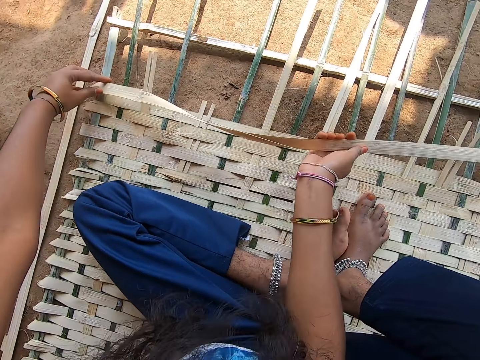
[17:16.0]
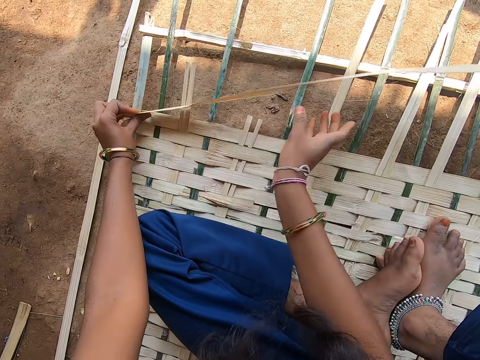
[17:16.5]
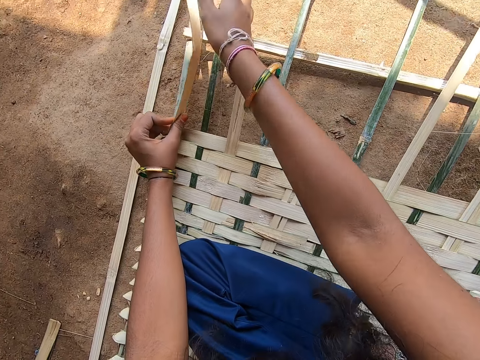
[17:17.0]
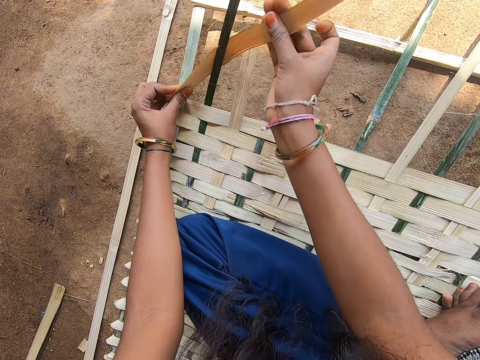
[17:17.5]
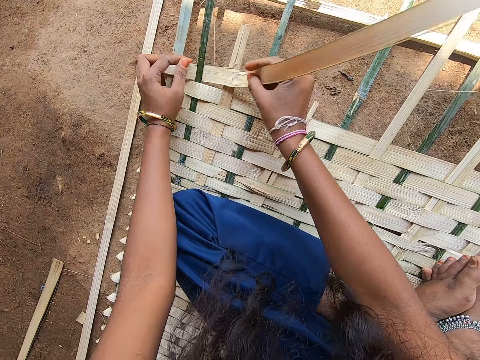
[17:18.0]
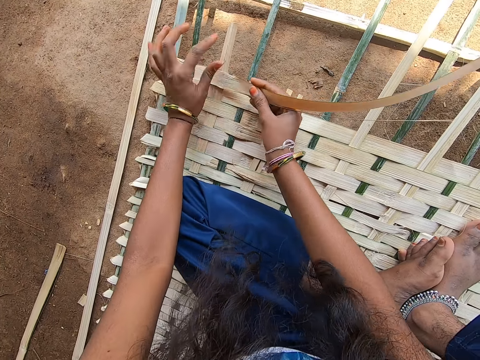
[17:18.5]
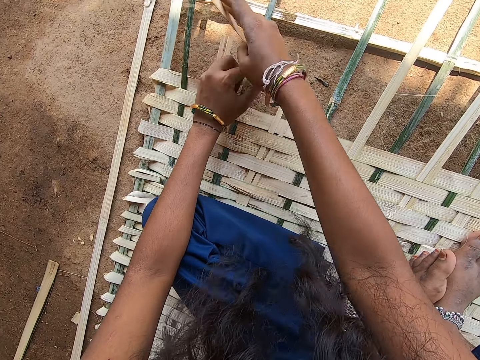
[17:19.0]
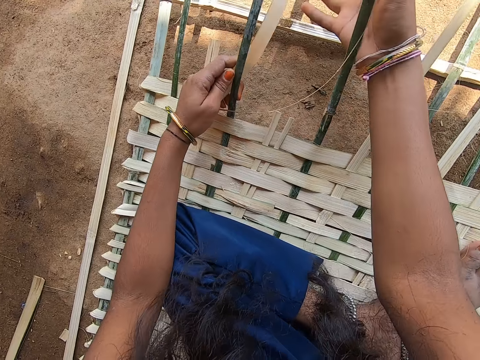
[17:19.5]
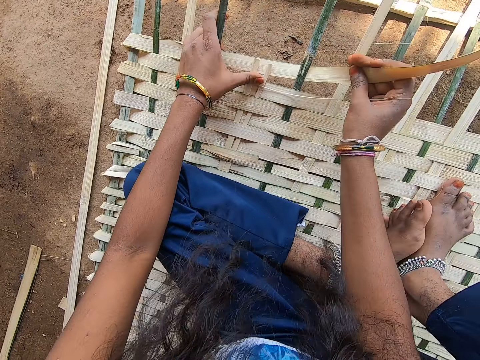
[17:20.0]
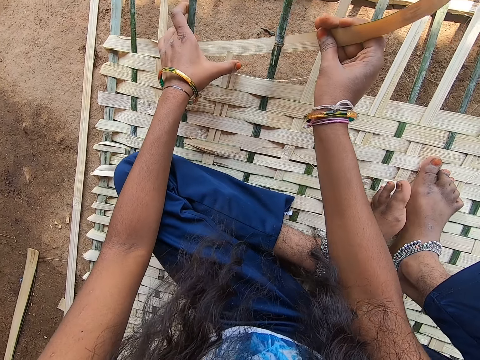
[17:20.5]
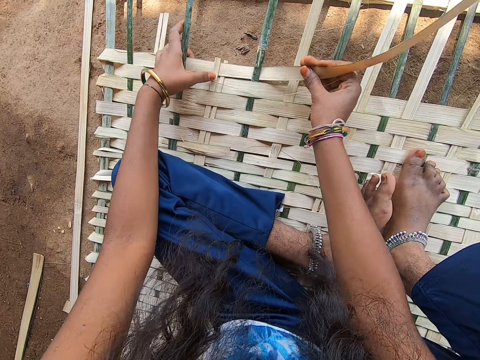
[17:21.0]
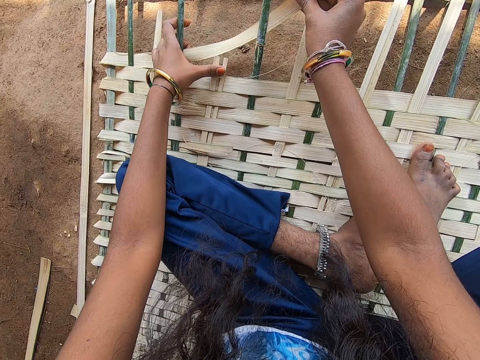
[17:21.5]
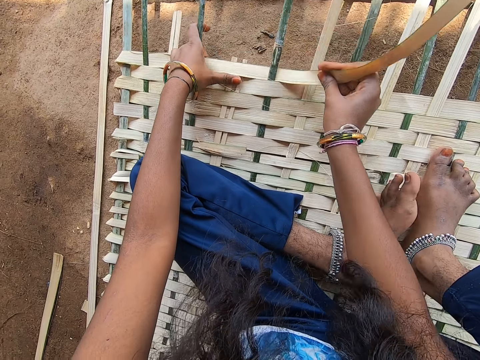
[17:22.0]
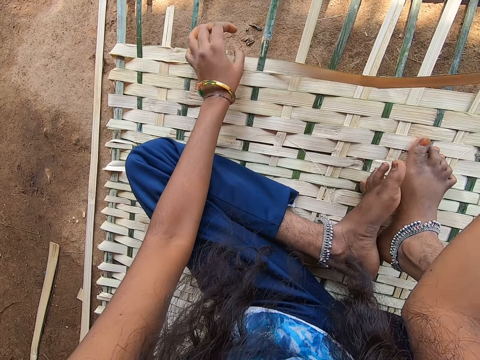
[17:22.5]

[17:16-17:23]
The camera wearer fixes the reed.

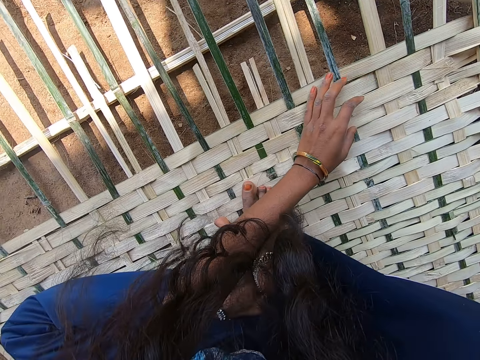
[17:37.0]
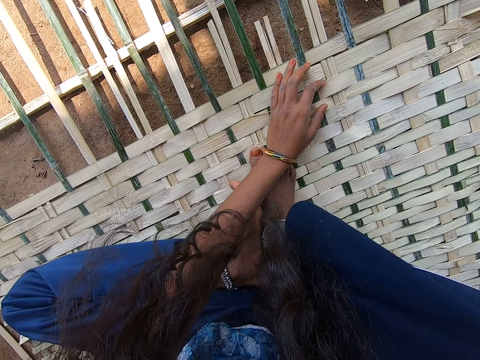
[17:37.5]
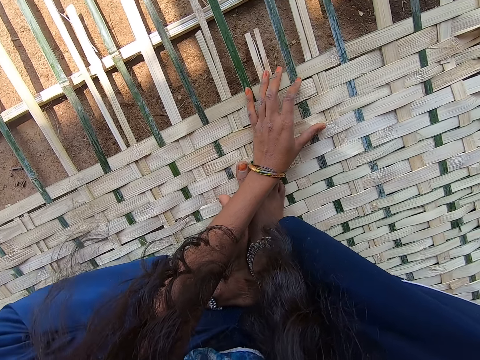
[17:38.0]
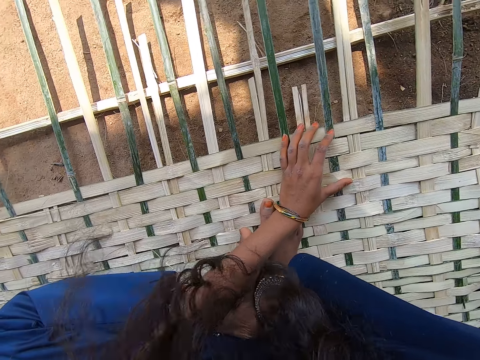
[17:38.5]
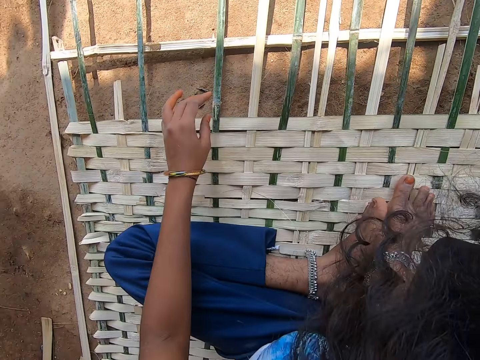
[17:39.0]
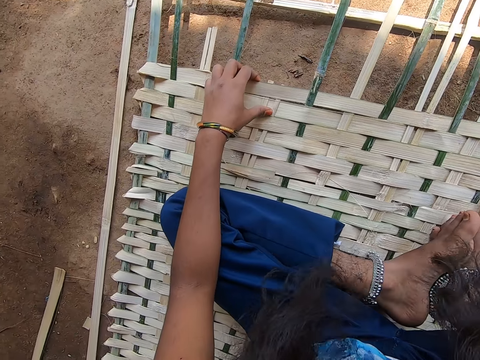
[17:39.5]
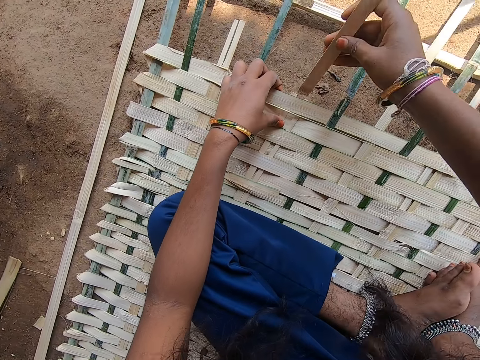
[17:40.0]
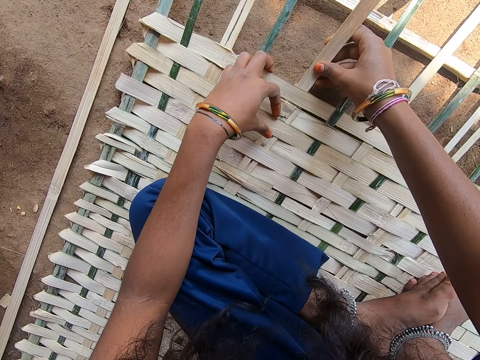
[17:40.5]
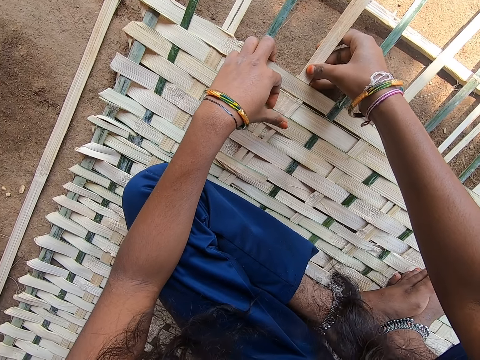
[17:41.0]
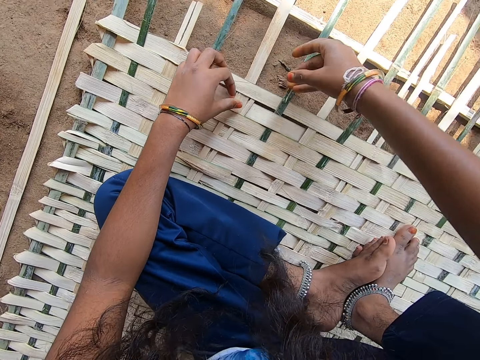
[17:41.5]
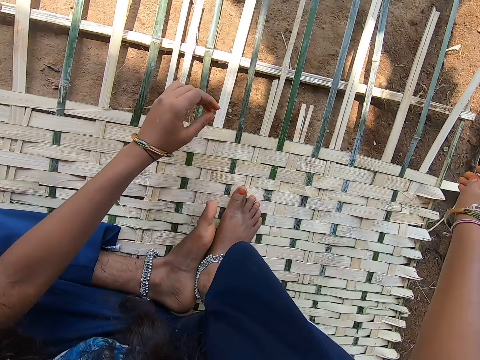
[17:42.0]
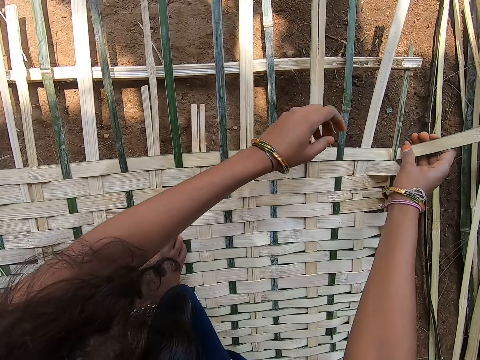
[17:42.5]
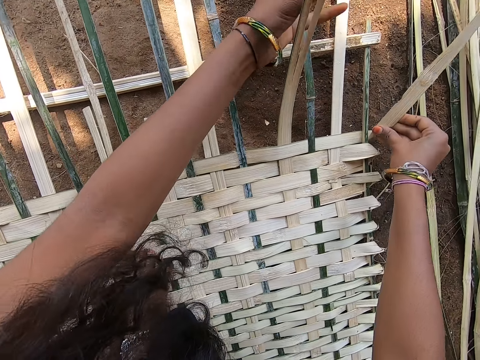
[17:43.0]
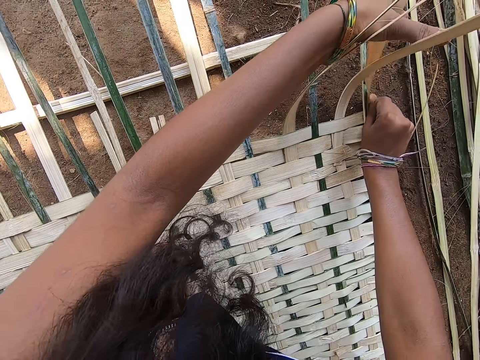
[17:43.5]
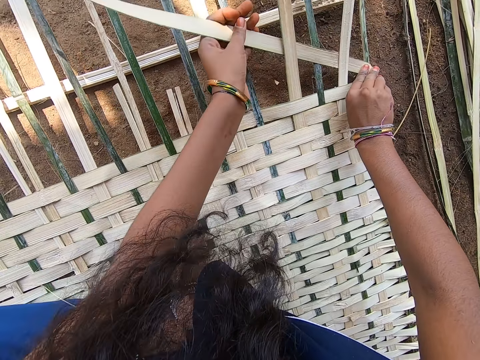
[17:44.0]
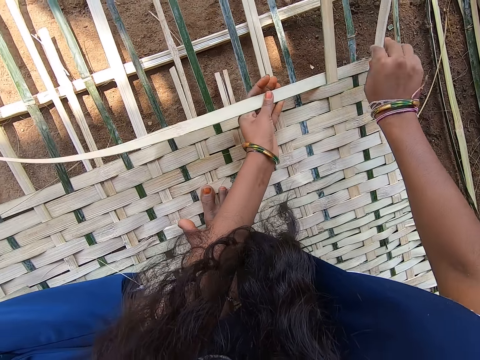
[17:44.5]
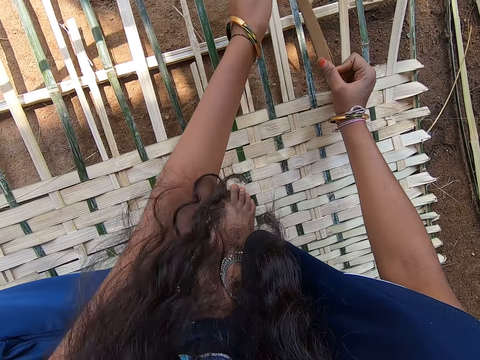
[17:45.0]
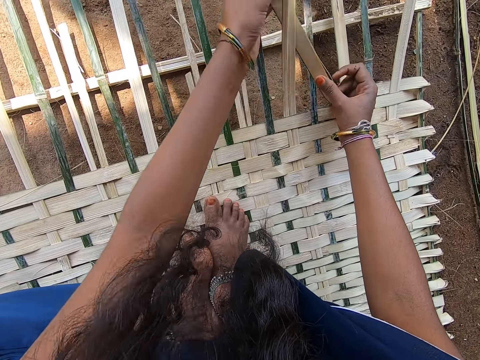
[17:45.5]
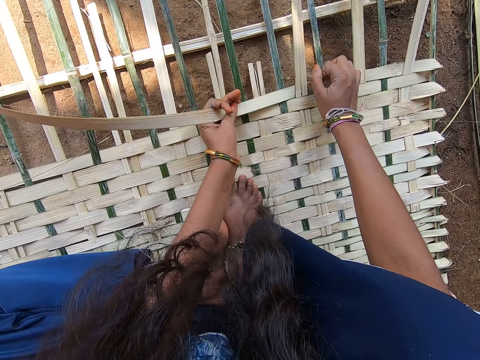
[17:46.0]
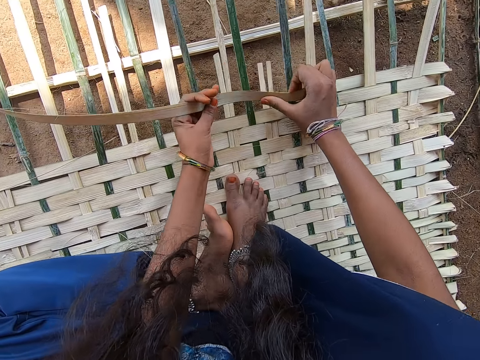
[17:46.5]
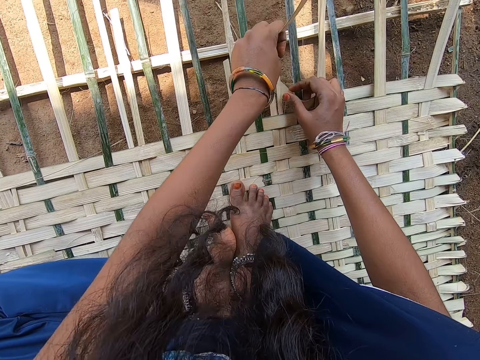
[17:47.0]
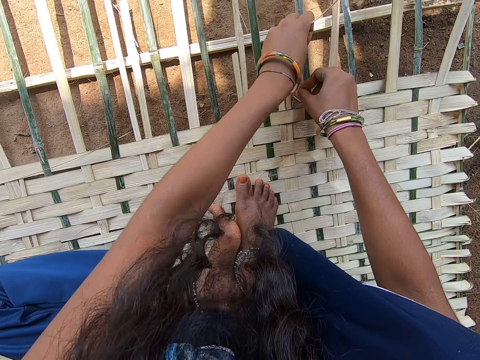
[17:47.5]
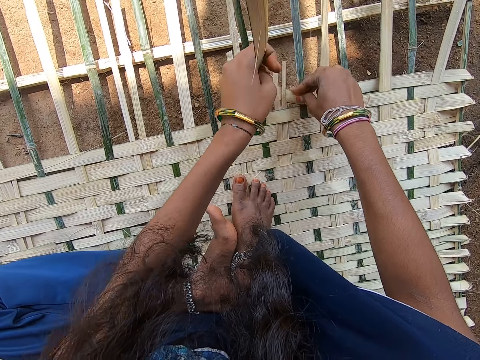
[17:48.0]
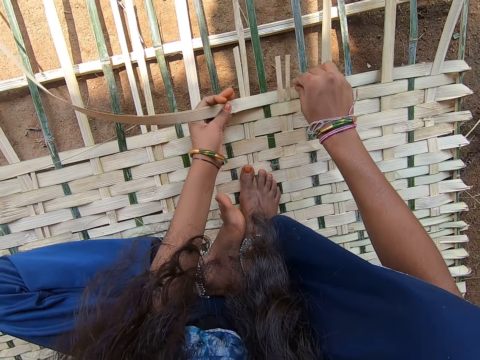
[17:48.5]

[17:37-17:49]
The camera wearer looks at something. They insert a reed in something. They fix the other reed. They weave something with reeds. They fold the reed. They fix the reed.

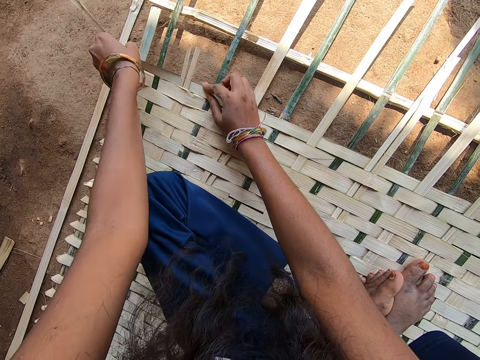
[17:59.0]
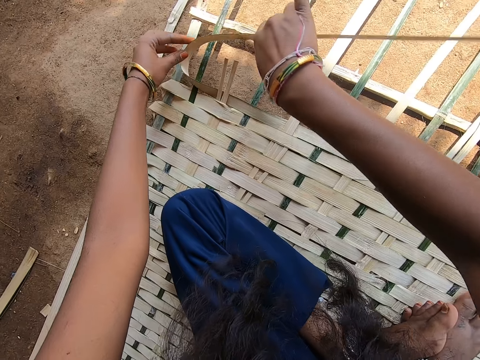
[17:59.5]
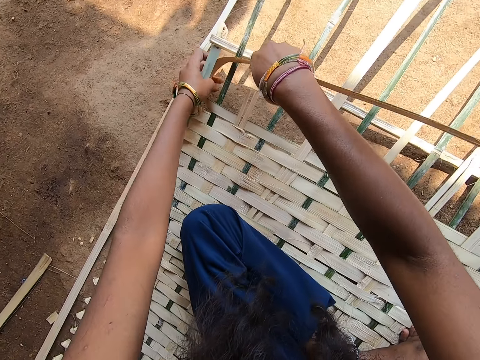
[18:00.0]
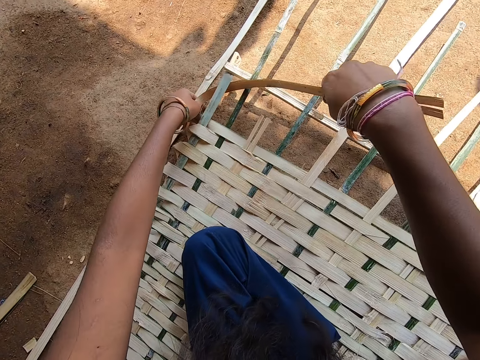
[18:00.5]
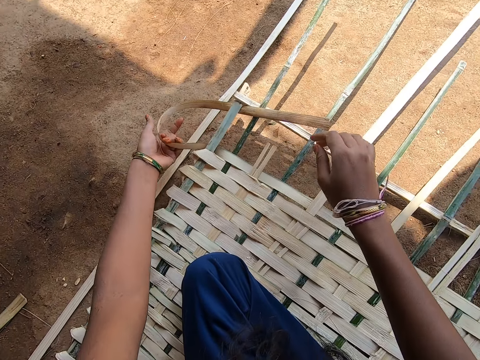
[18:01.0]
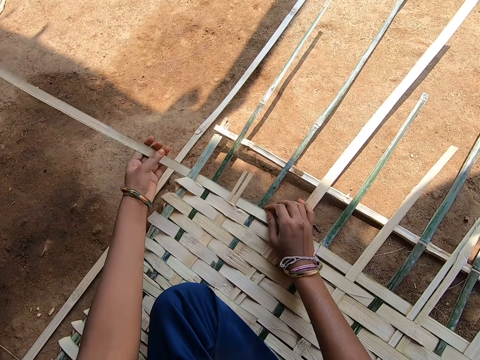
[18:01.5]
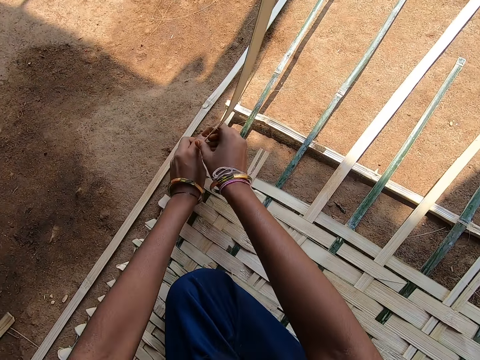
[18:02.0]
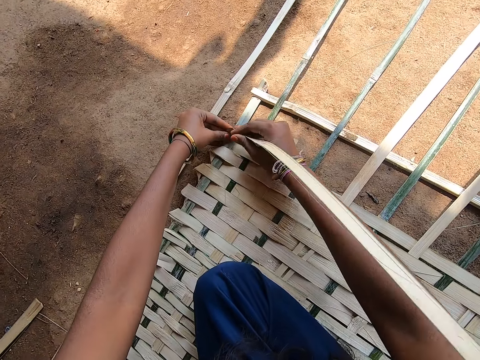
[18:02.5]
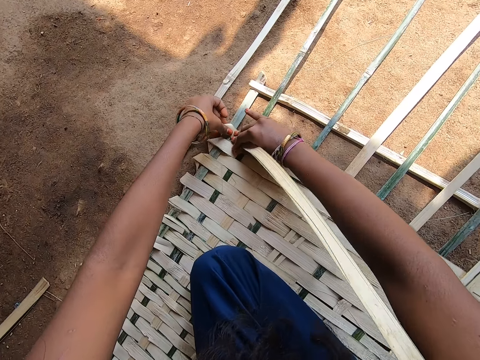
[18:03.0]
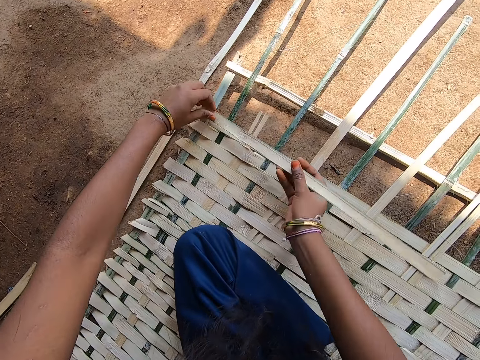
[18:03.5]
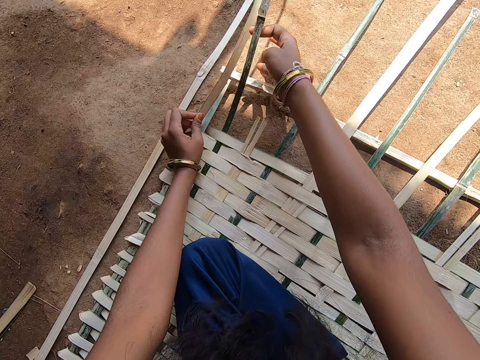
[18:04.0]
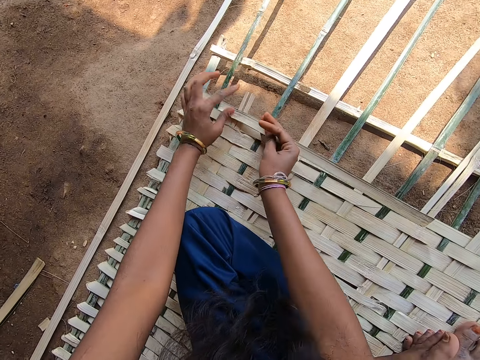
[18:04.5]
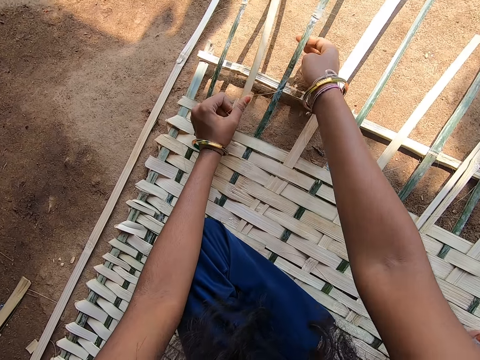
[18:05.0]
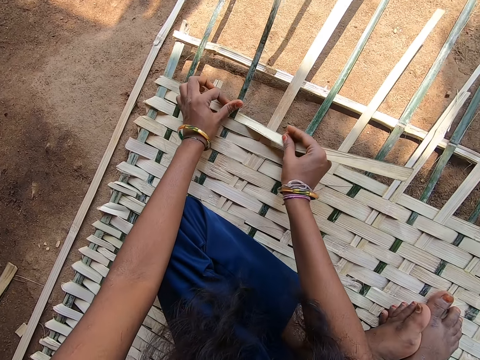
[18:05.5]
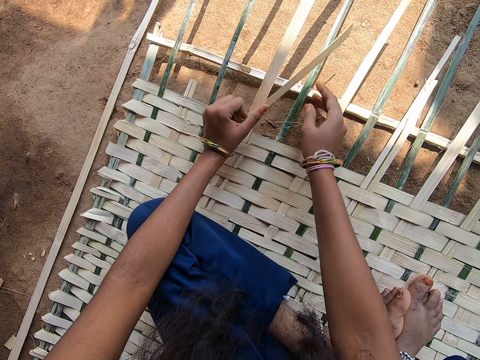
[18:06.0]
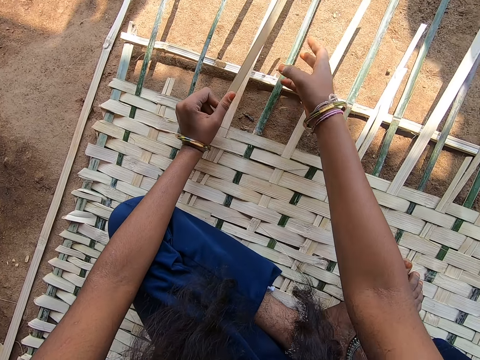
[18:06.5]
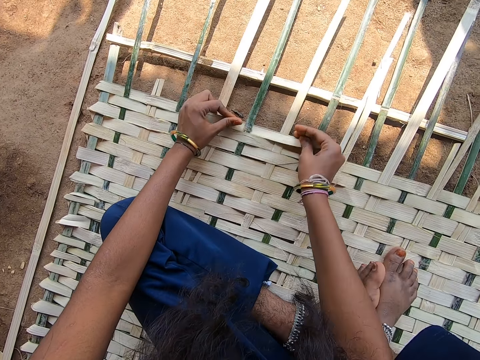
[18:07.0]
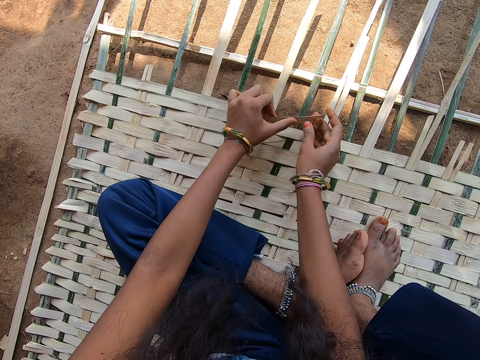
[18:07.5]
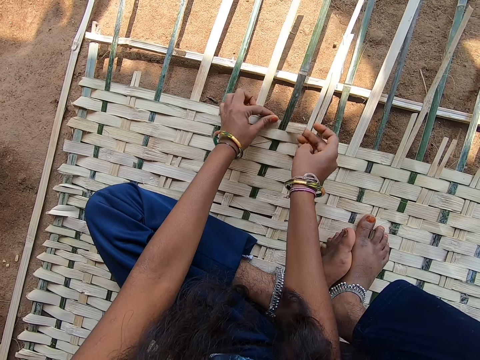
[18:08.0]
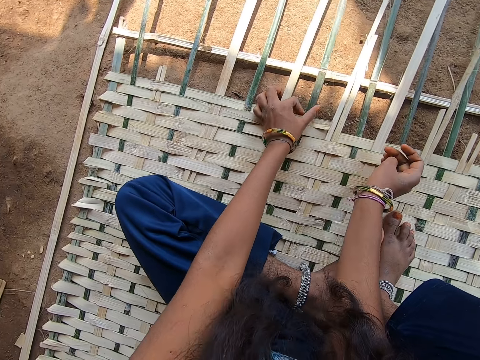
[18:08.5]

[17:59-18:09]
The camera wearer folds the reed. They fix the reed.
